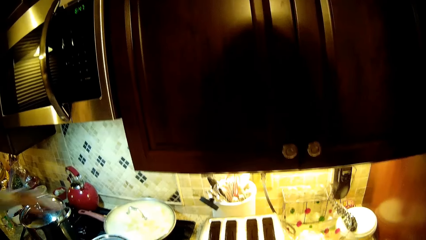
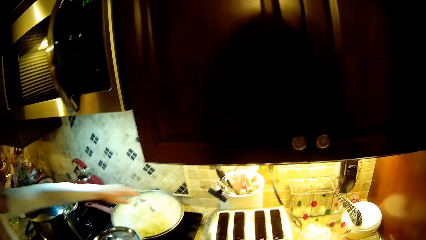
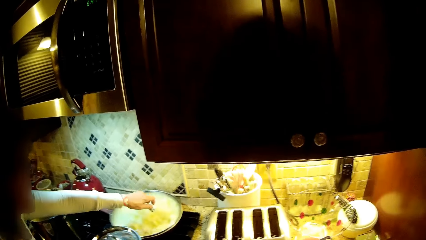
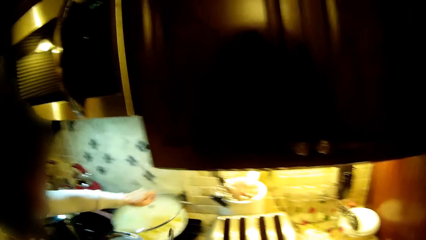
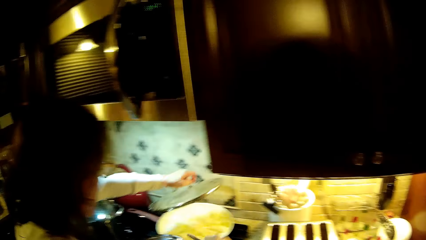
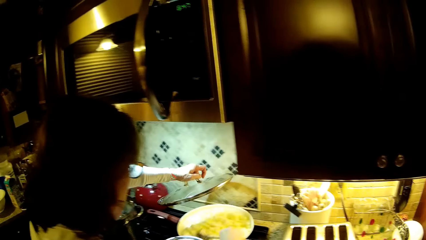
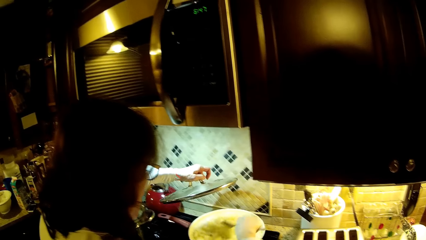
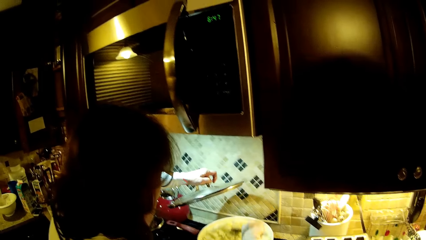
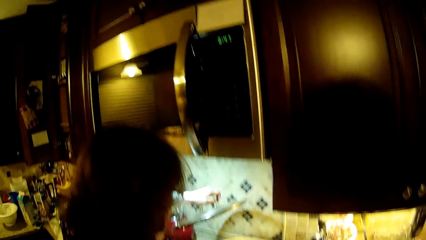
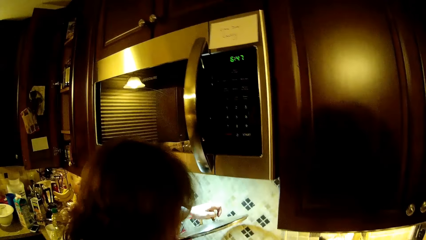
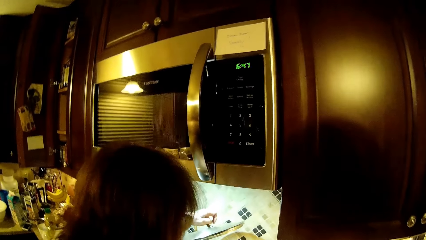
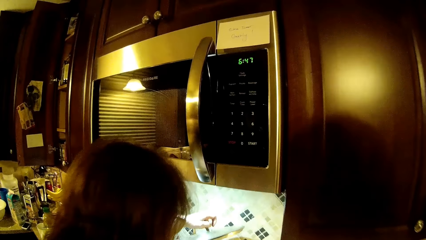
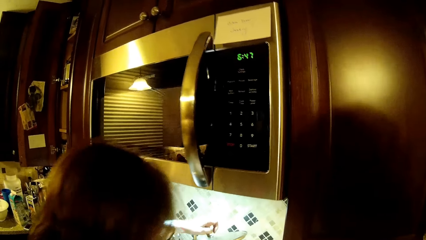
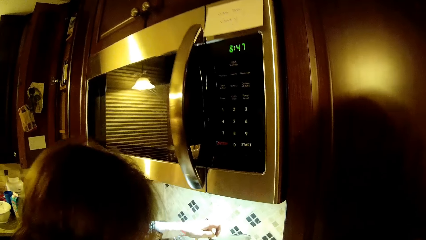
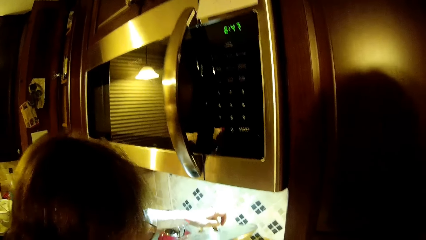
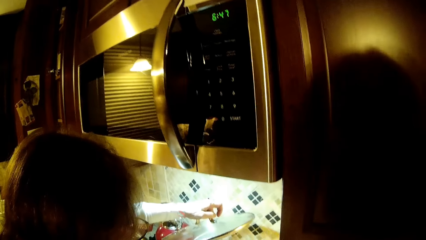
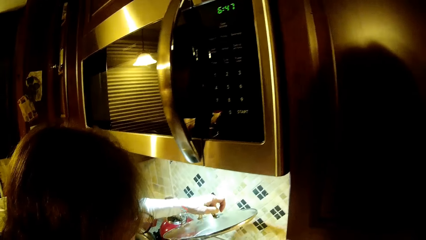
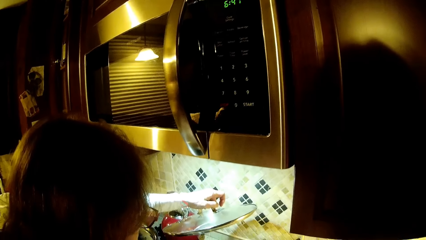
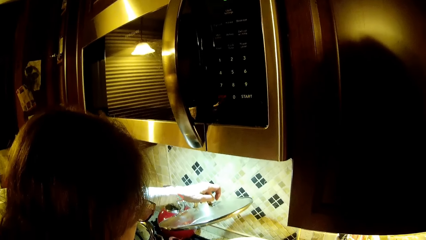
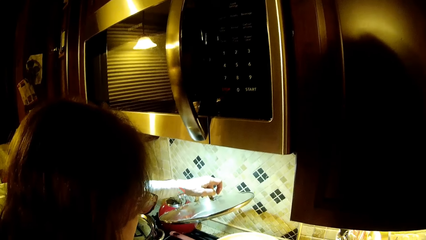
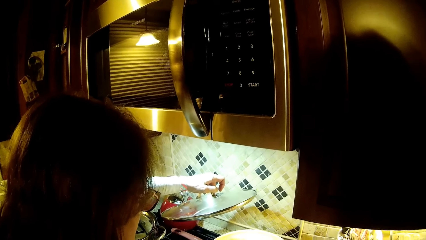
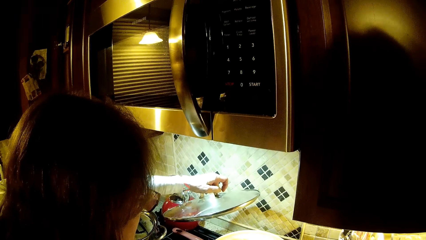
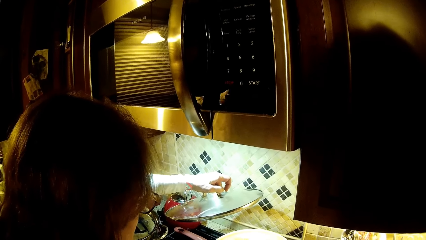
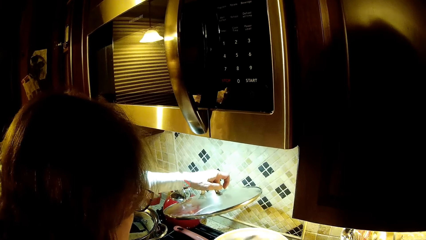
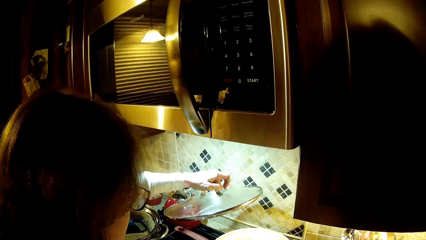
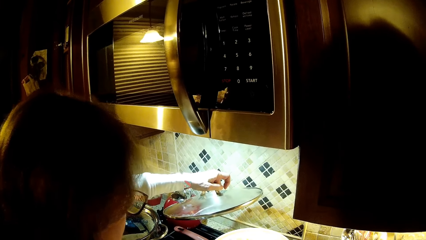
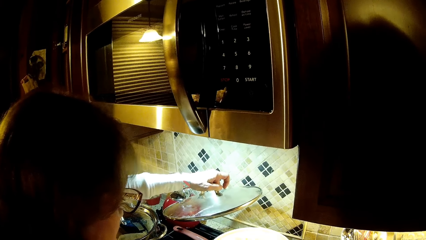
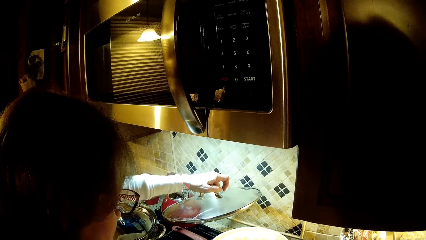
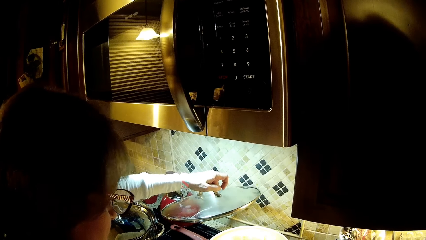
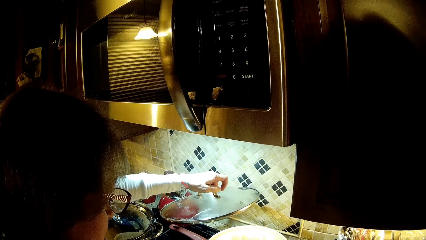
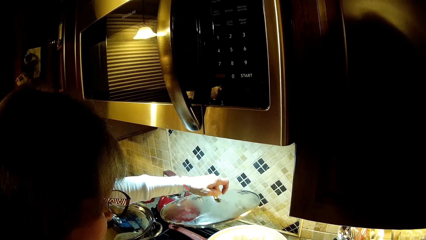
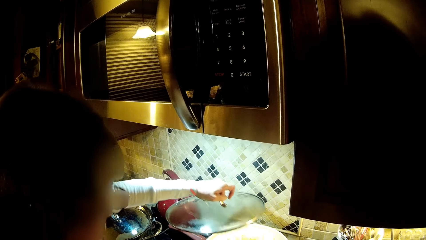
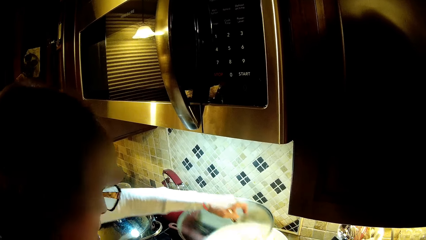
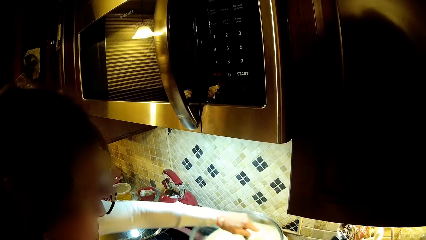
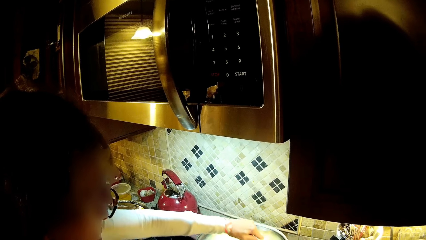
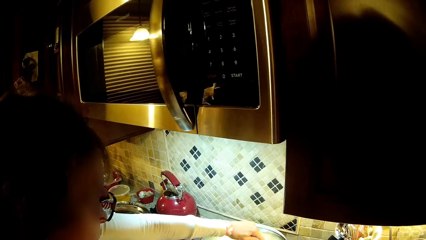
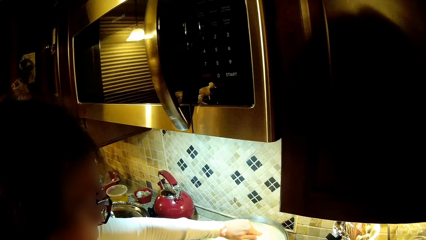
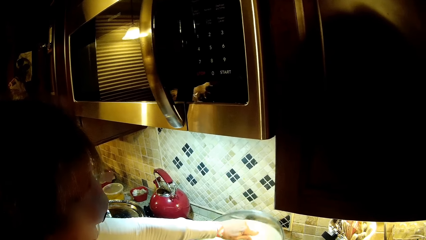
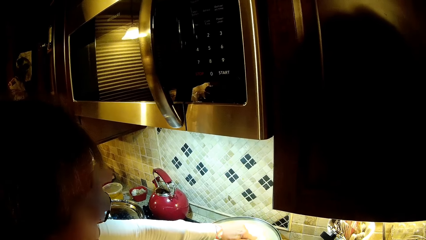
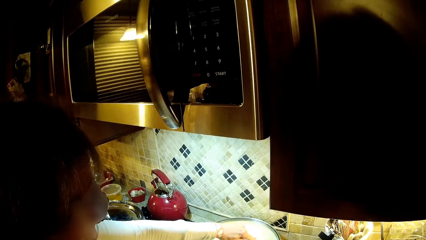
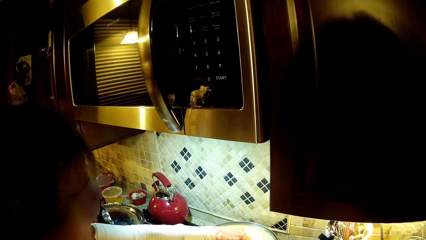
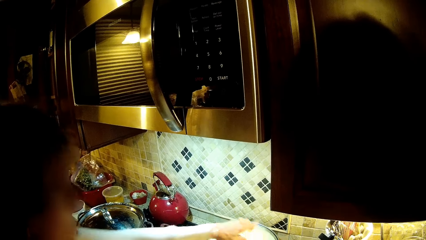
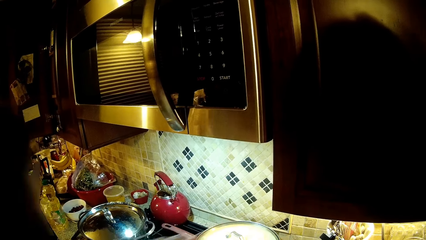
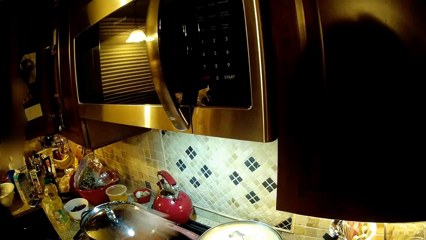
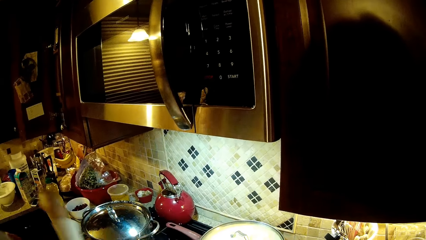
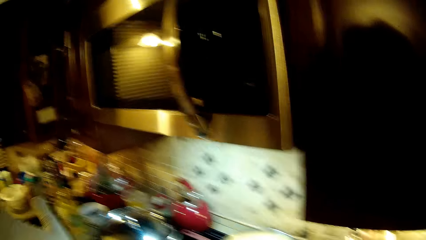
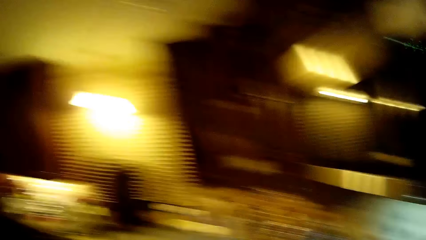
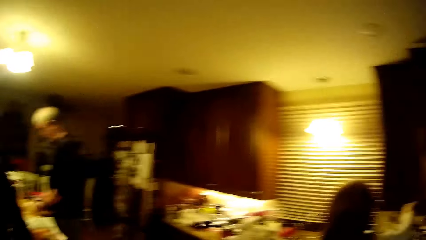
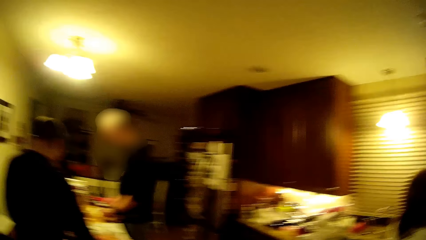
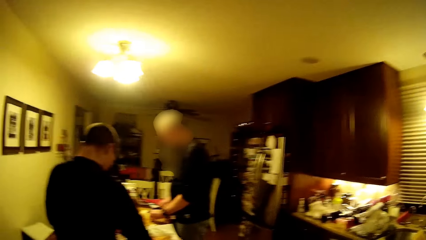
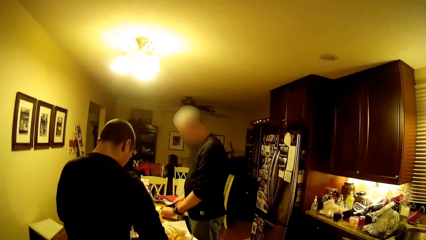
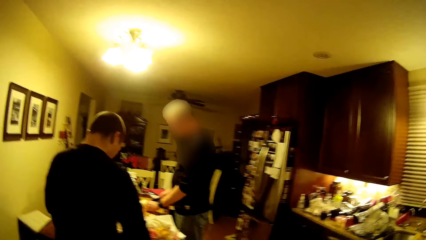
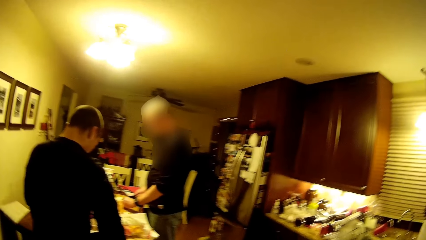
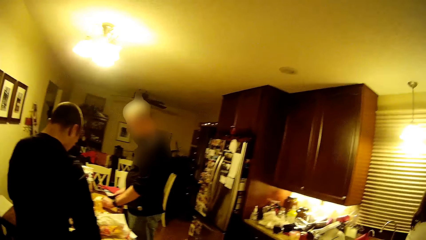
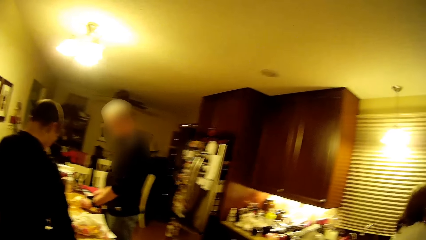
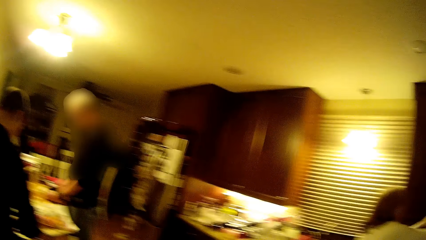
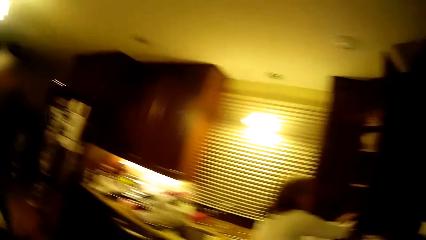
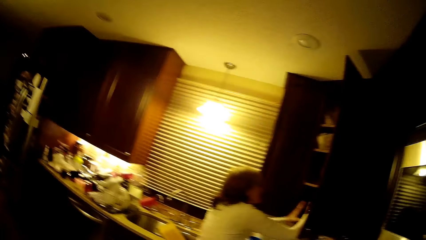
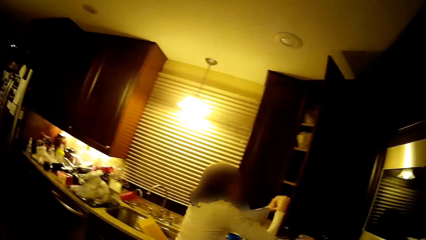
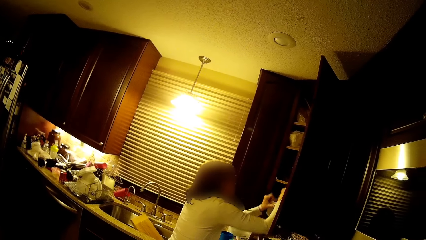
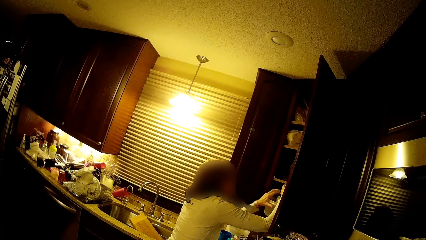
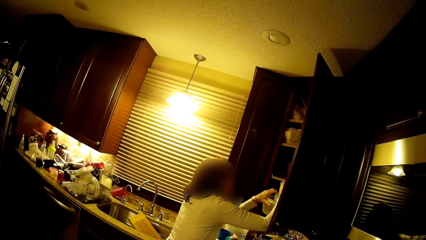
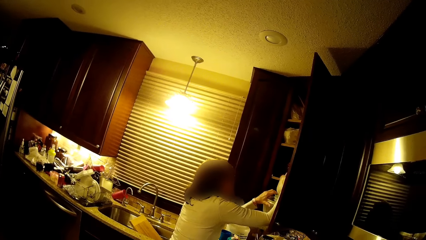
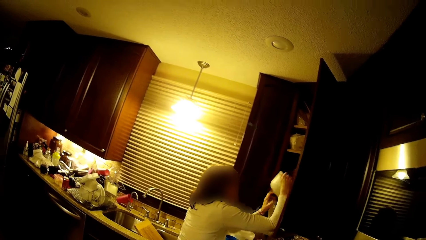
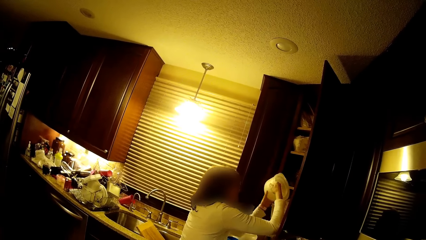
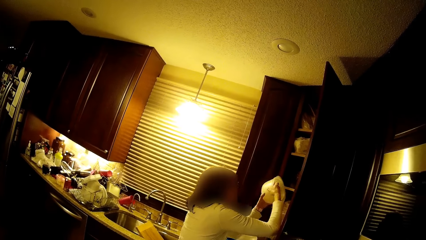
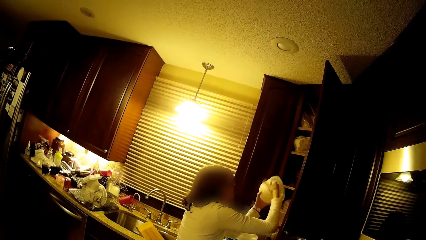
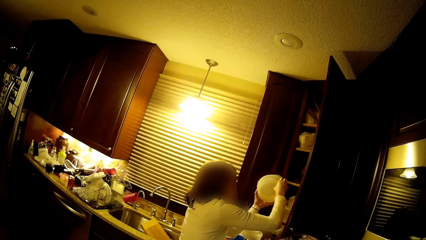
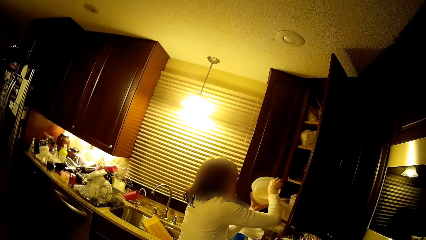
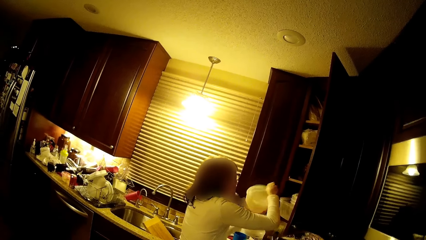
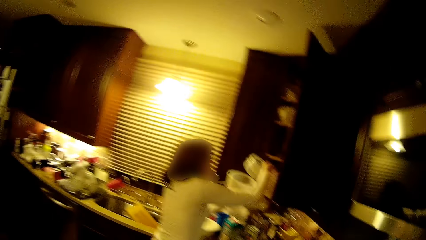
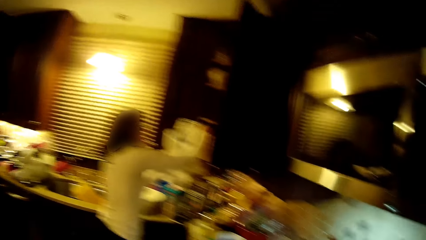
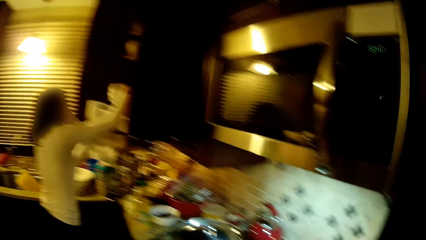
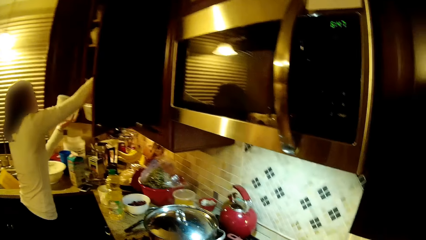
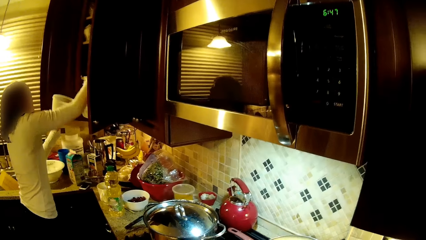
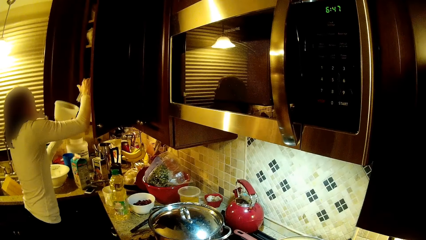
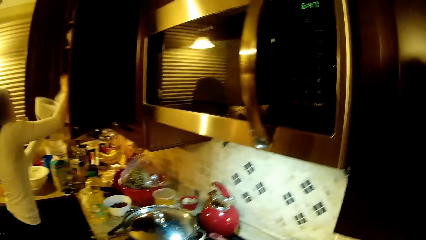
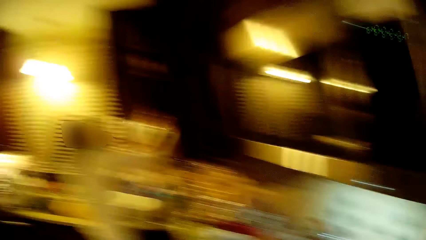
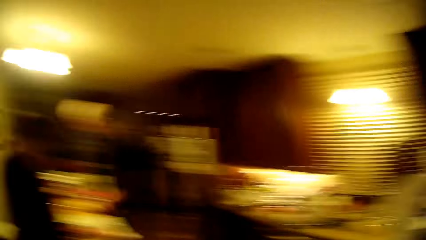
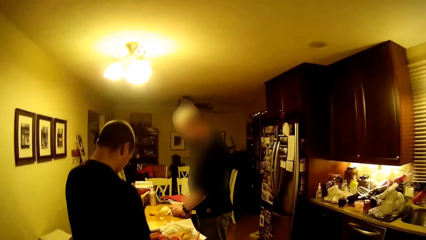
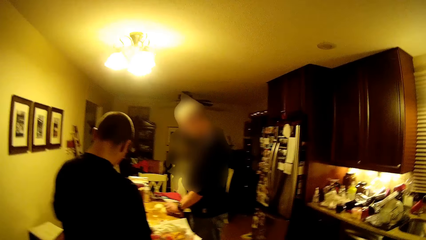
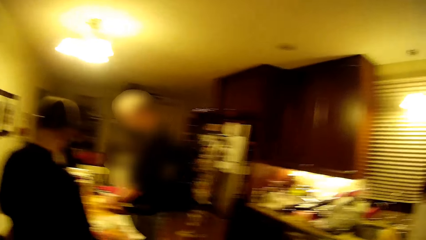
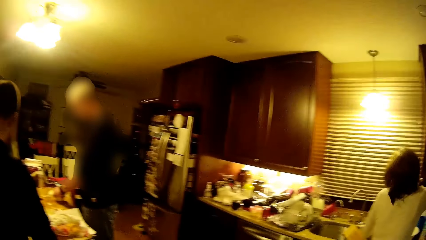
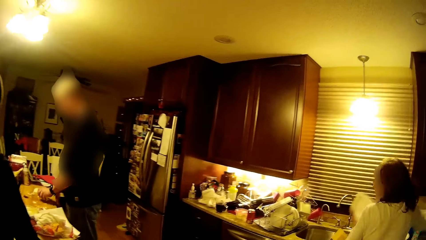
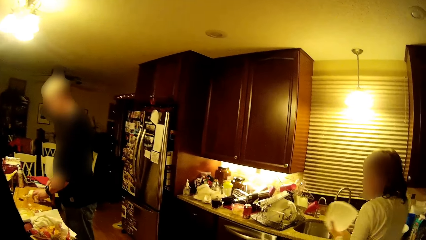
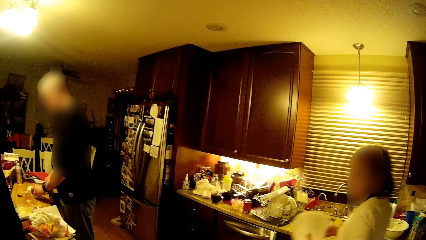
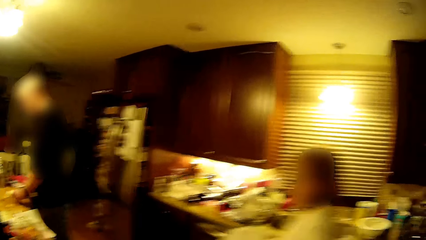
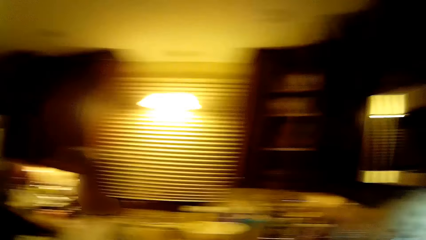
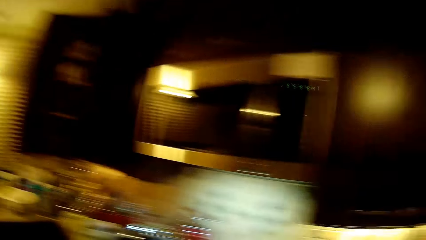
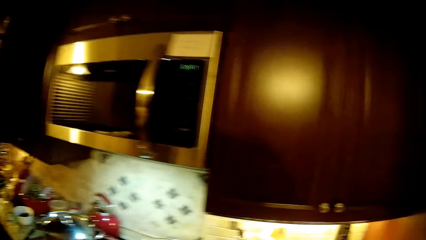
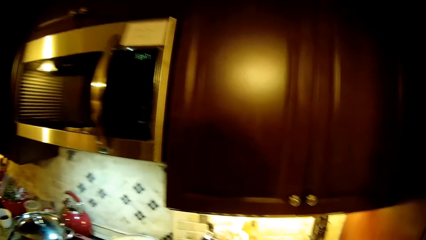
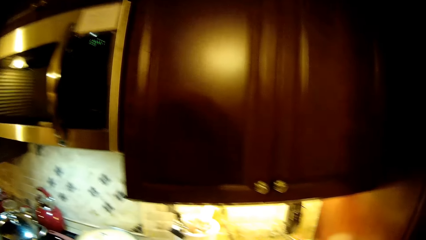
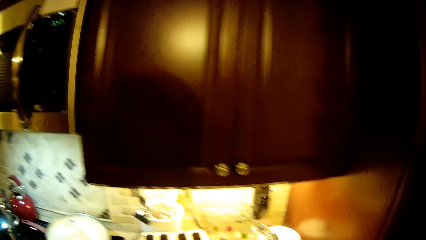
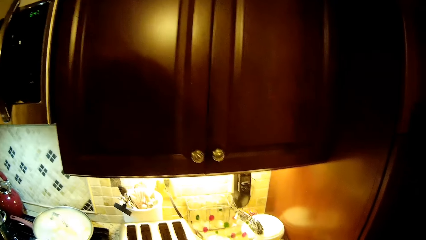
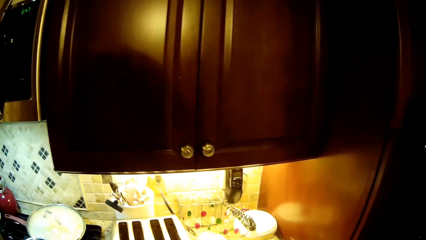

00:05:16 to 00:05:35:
The woman opens the cooking pot. She mixes the food. She closes the cooking pot. The camera wearer looks around the kitchen. The woman looks at the cabinet, picks a bowl from the cabinet, and holds the plastic bowl. She puts the plate in the cabinet. The camera wearer looks at the man. The woman walks toward the table.
